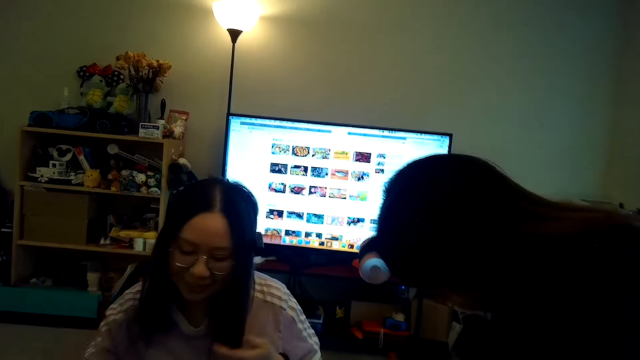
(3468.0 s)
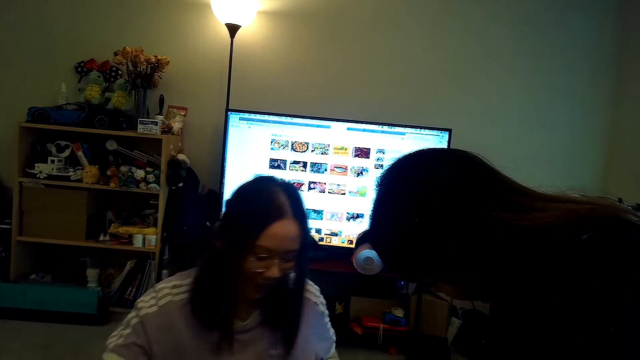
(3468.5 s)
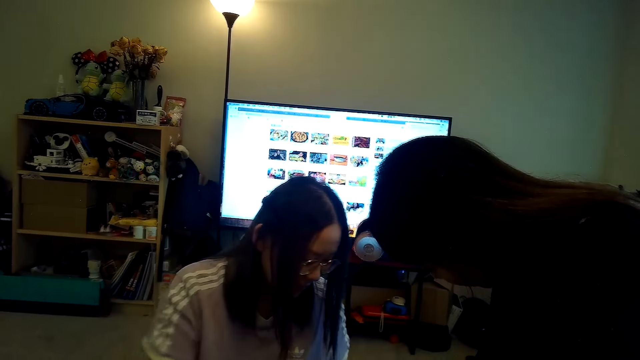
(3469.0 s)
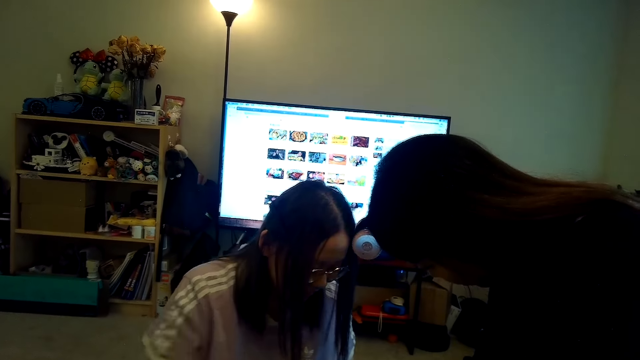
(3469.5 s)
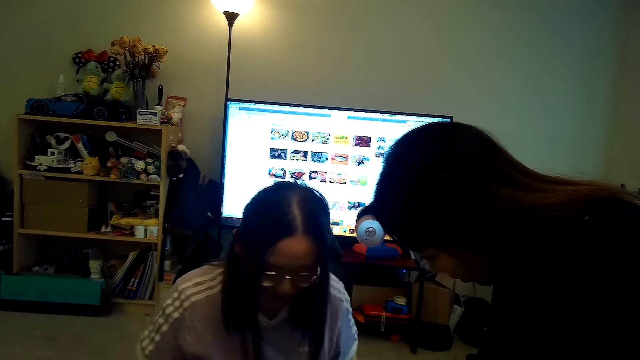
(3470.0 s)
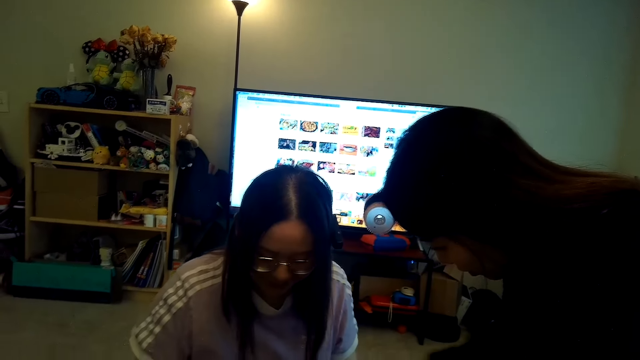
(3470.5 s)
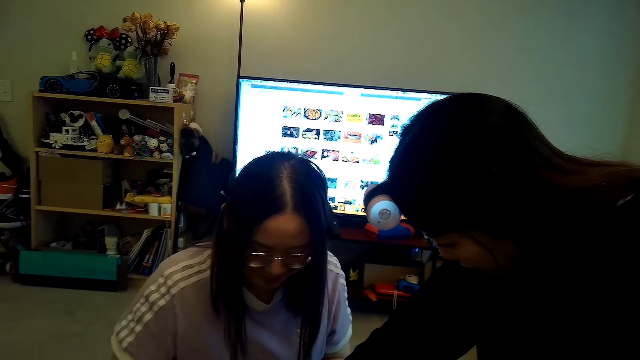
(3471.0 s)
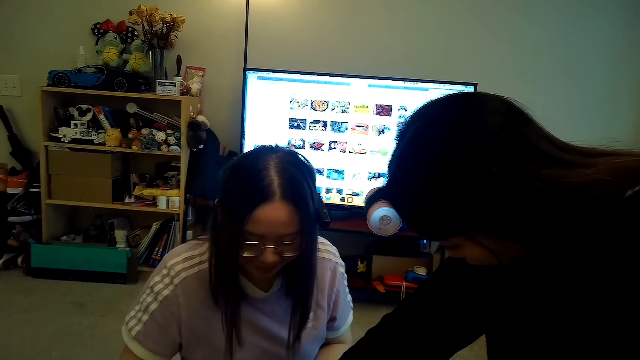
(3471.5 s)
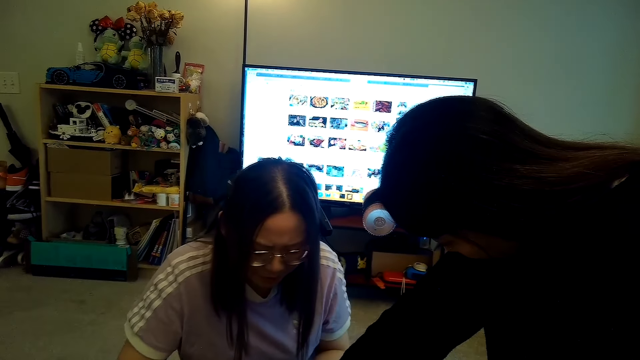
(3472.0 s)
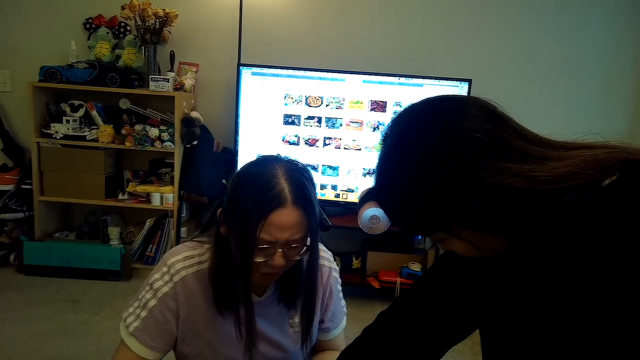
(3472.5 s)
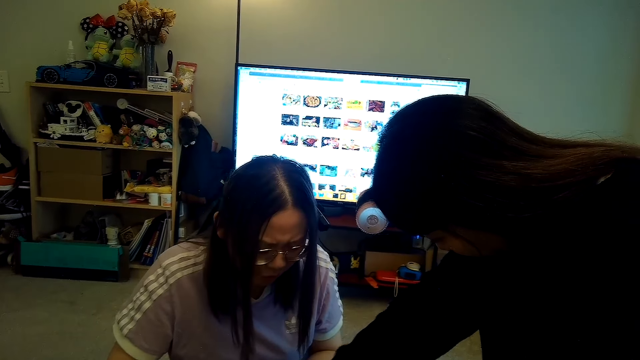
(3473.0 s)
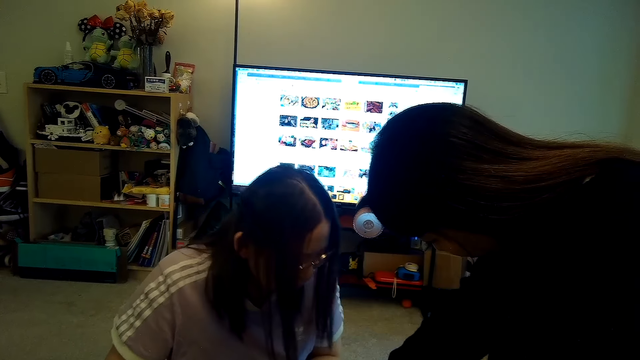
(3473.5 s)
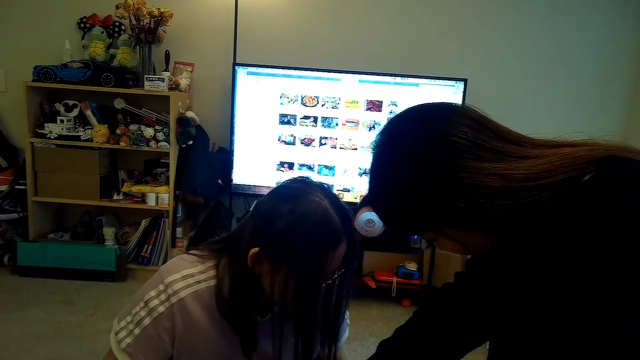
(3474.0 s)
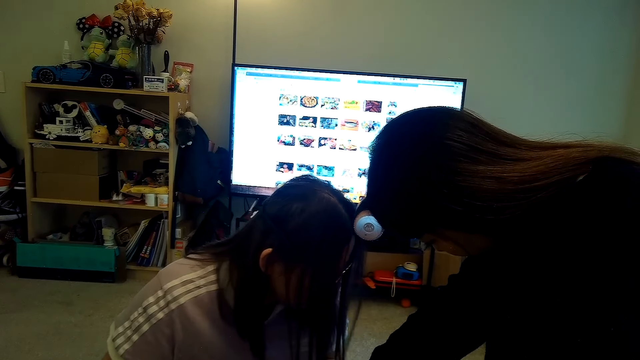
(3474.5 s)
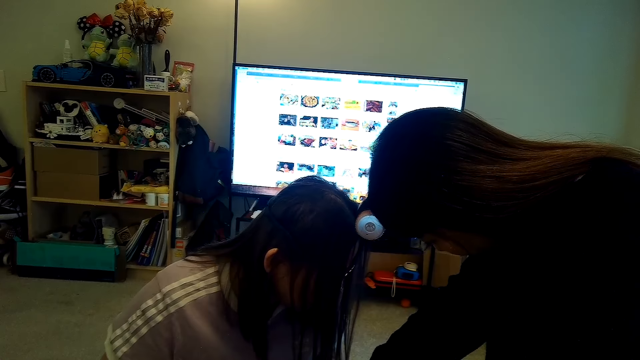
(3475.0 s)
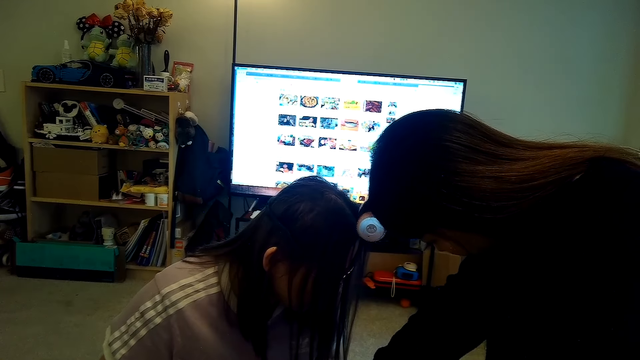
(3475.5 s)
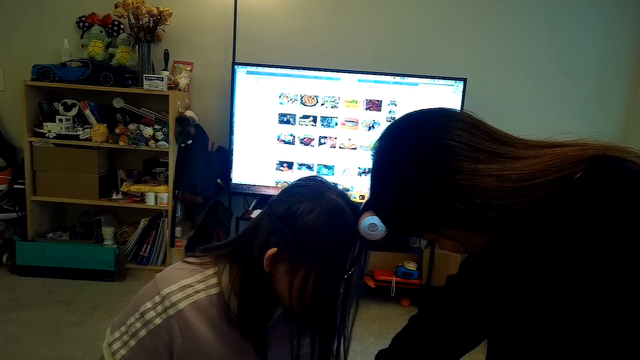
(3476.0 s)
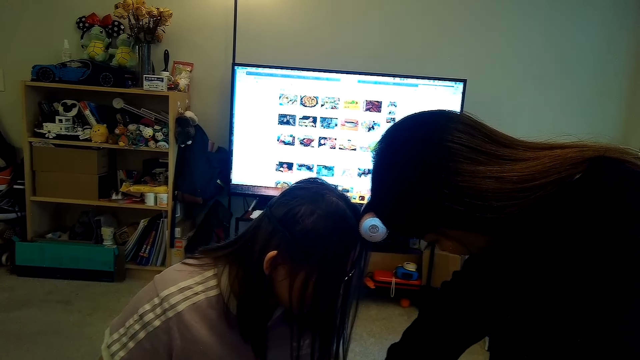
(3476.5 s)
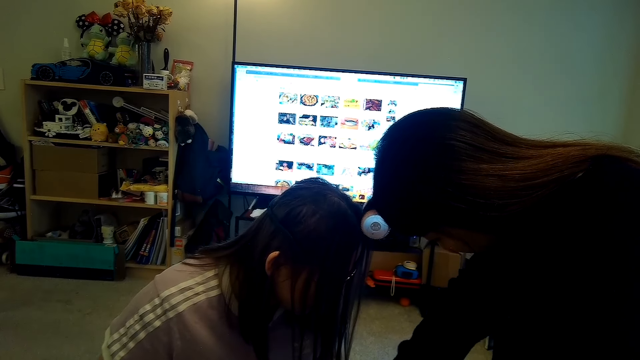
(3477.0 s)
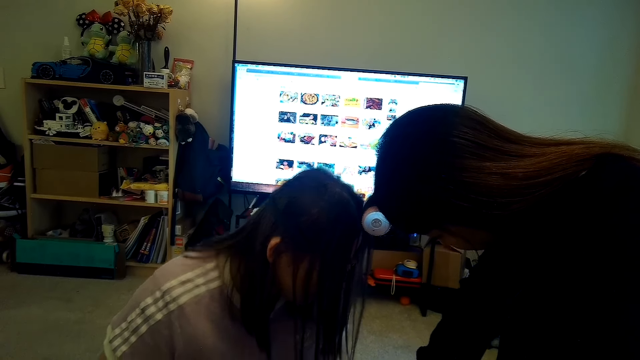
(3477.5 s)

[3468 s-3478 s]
A person talks.

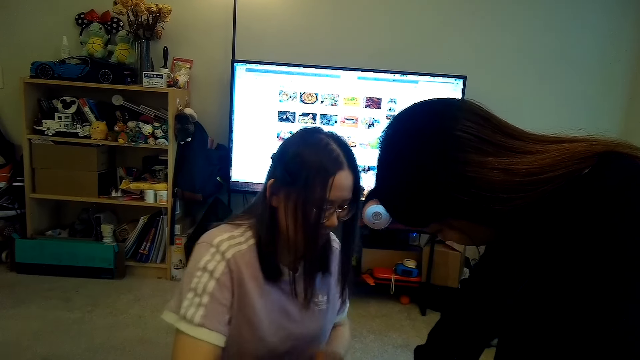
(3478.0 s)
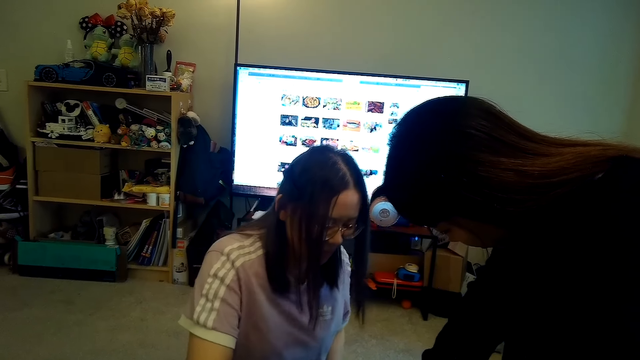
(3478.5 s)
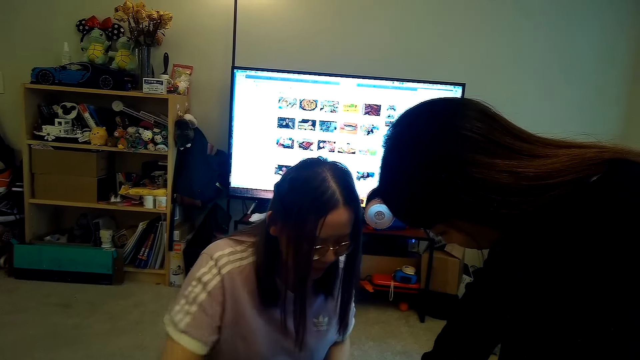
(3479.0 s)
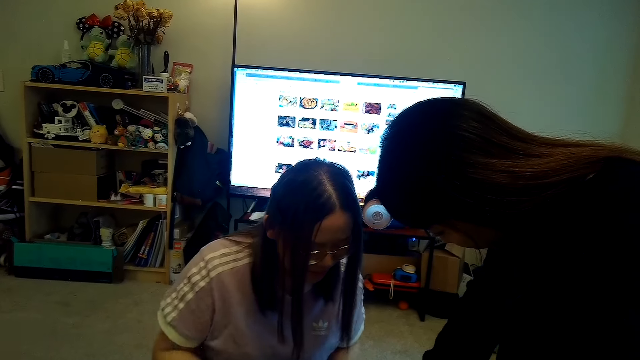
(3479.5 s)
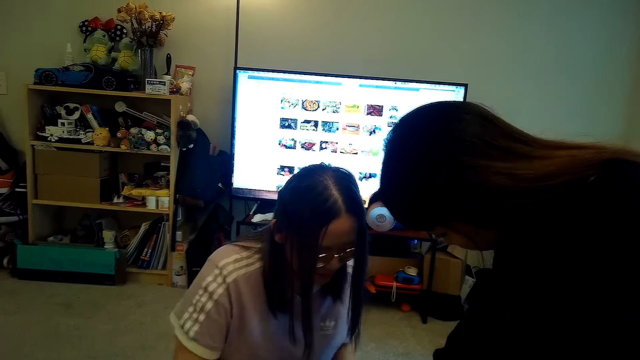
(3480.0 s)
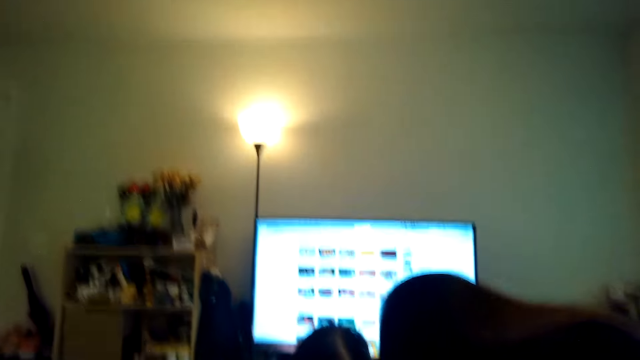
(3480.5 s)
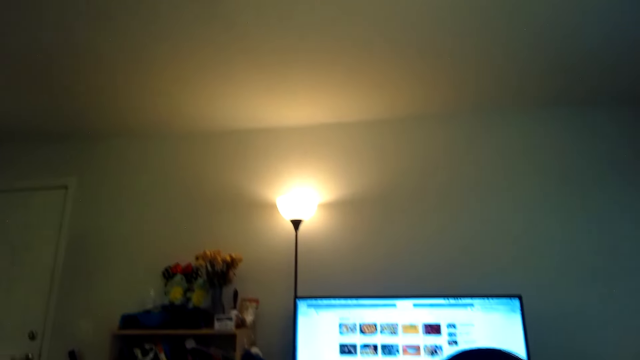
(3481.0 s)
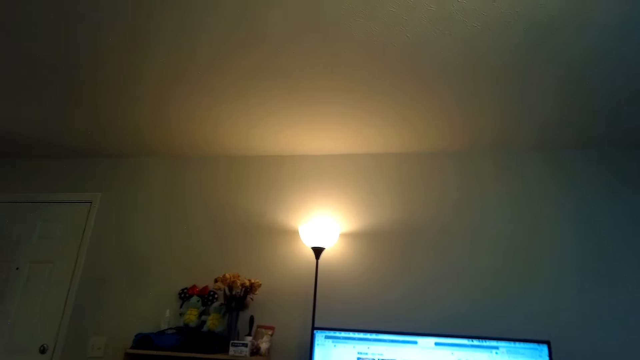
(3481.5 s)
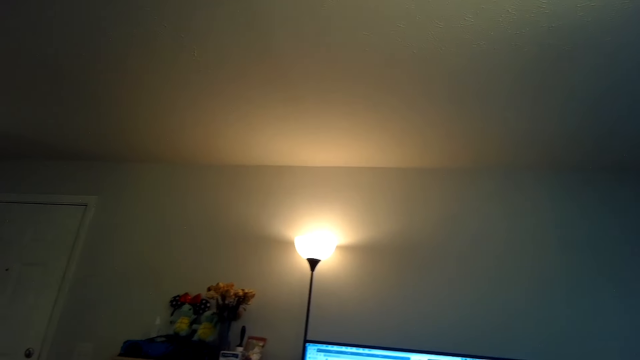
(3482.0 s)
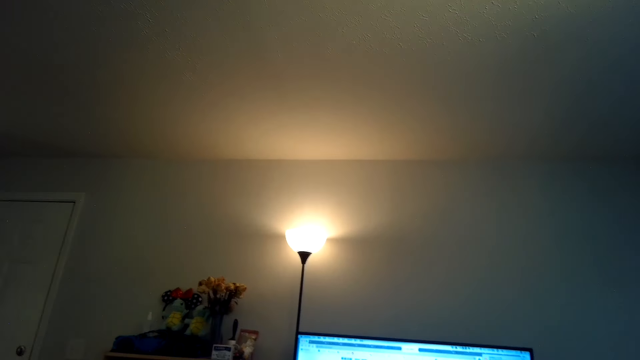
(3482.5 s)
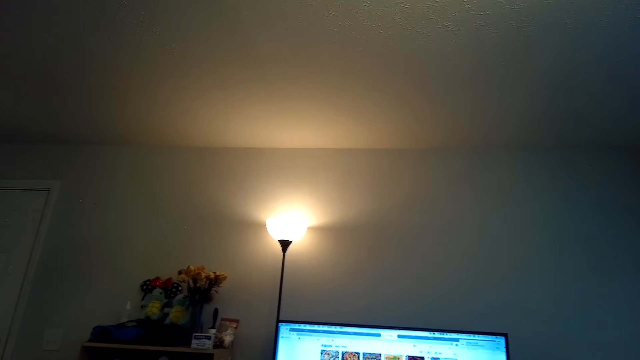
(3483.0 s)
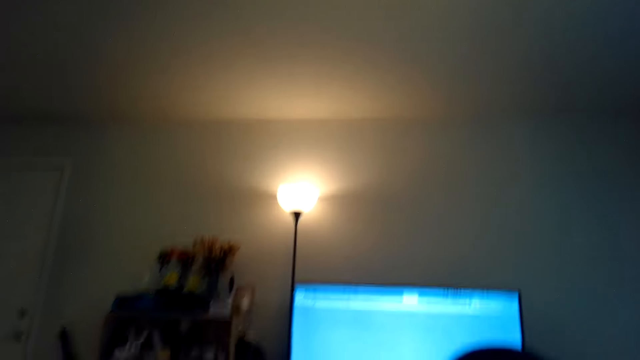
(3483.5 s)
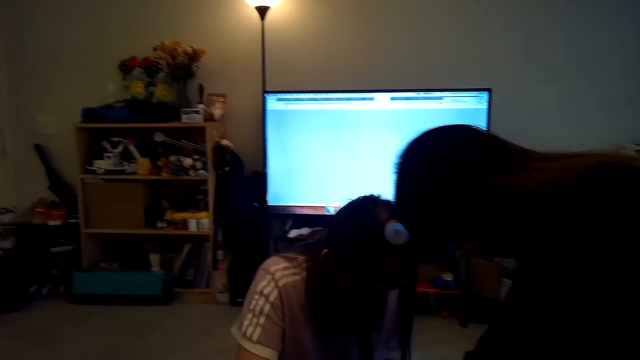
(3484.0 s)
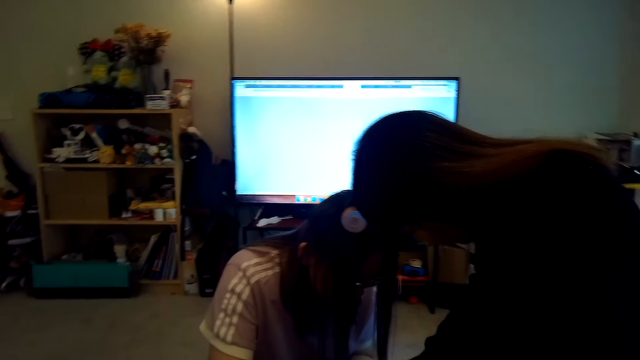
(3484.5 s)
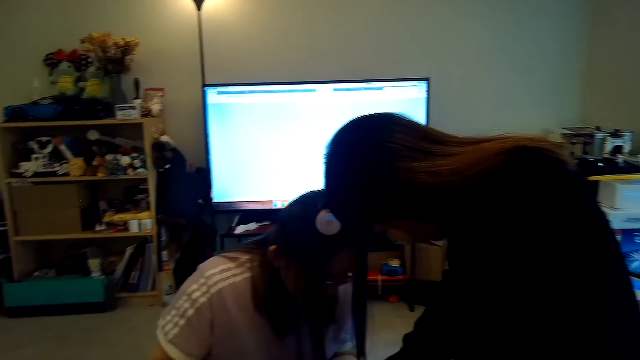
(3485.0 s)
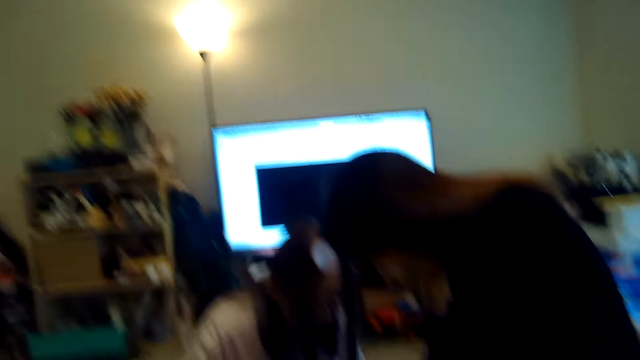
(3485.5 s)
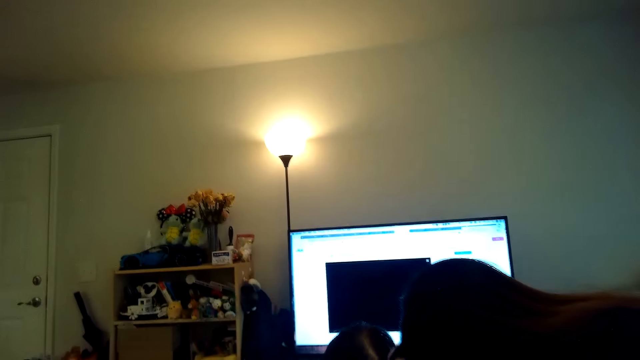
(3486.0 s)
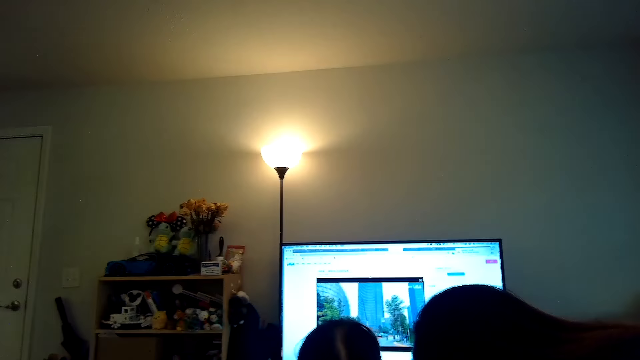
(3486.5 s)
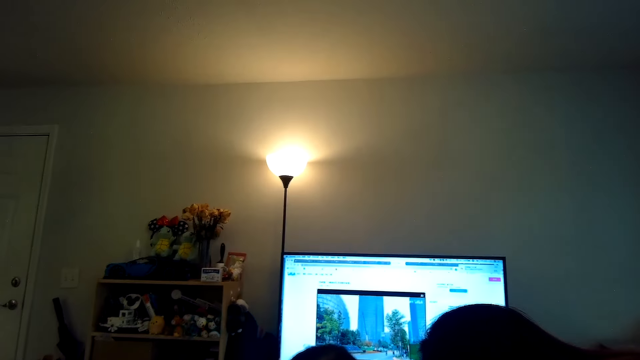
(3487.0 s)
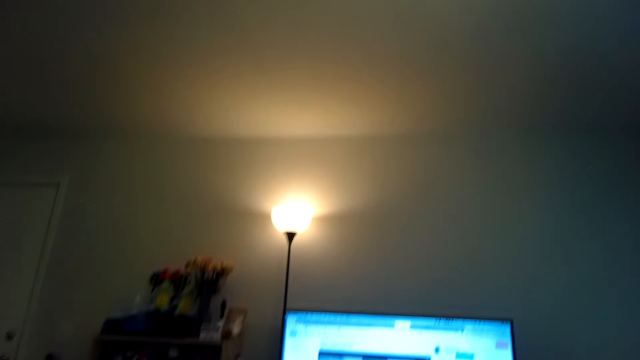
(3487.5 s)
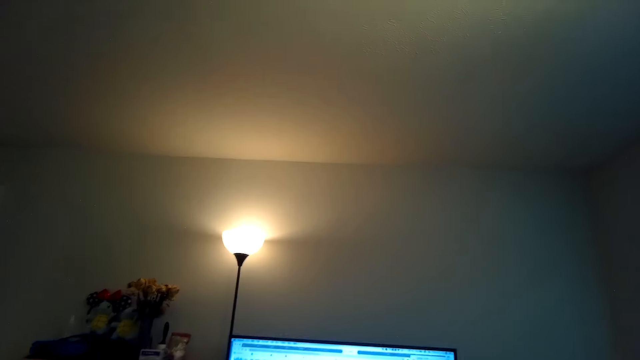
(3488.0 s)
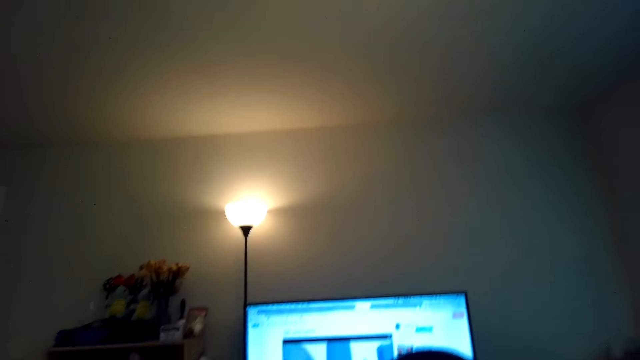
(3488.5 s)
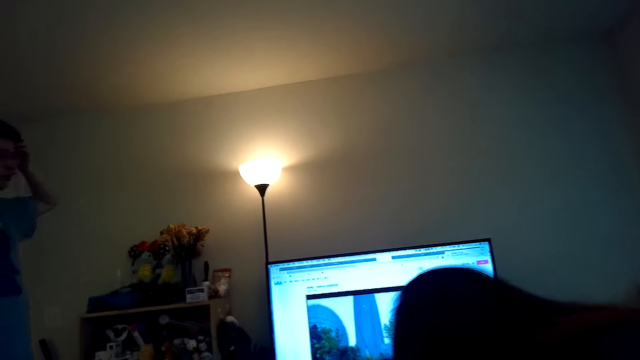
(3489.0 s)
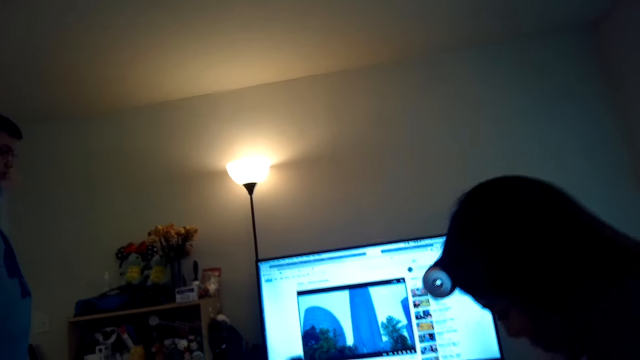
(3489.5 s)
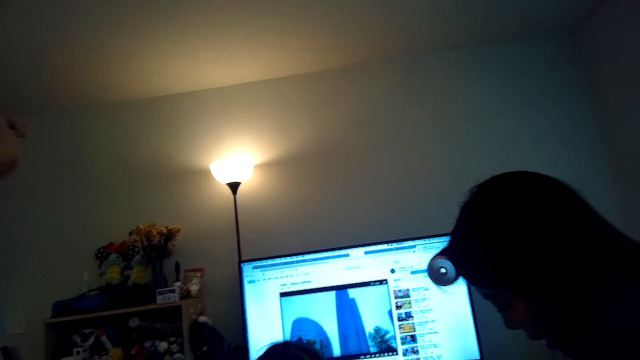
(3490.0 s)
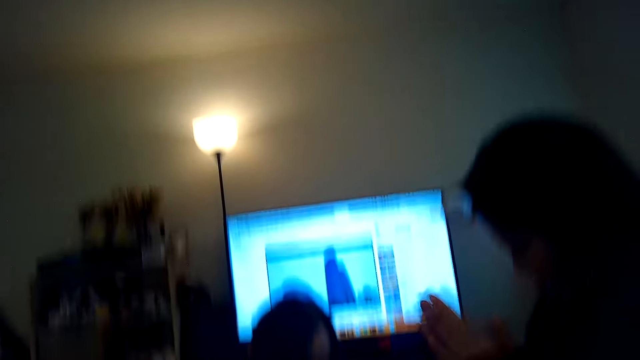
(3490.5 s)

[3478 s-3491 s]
The camera wearer talks. A person talks. Another person touches his head. A third person rubs her hands together.
